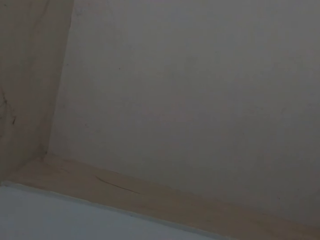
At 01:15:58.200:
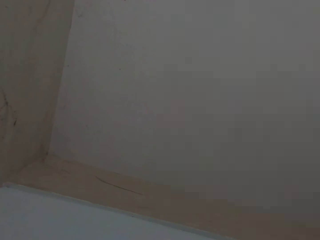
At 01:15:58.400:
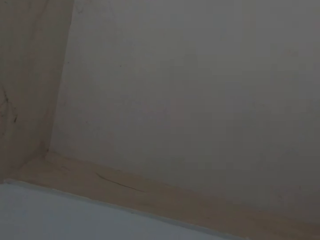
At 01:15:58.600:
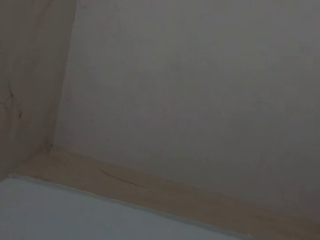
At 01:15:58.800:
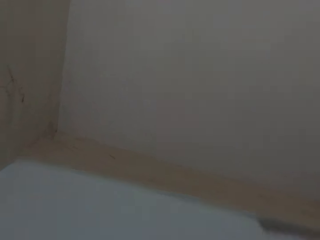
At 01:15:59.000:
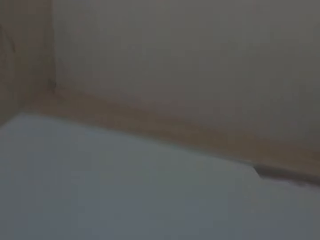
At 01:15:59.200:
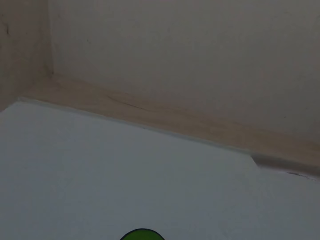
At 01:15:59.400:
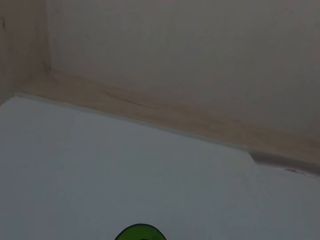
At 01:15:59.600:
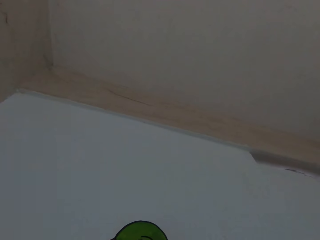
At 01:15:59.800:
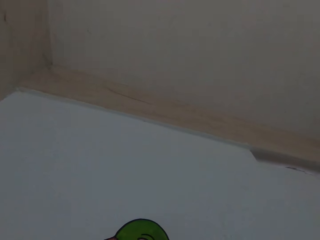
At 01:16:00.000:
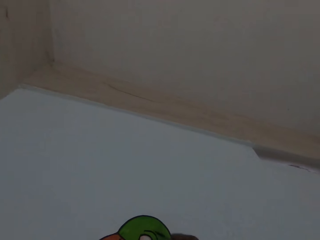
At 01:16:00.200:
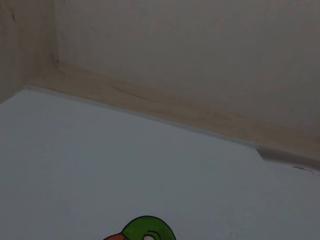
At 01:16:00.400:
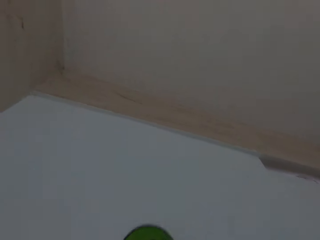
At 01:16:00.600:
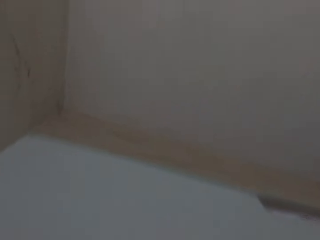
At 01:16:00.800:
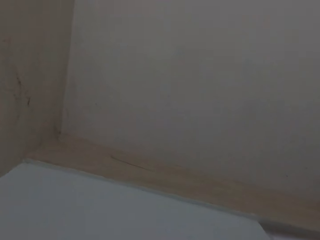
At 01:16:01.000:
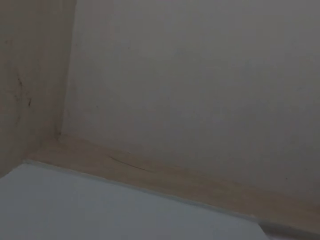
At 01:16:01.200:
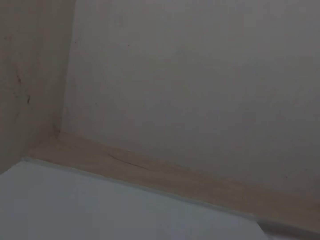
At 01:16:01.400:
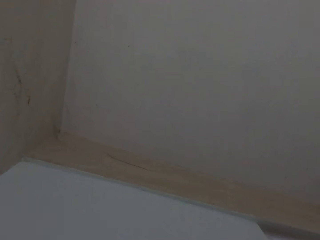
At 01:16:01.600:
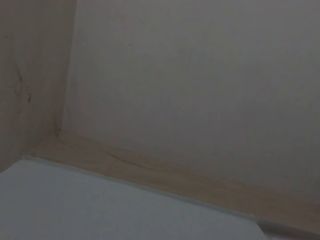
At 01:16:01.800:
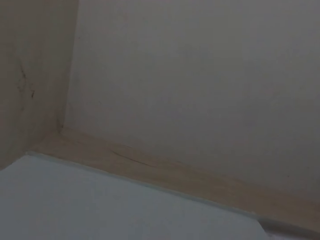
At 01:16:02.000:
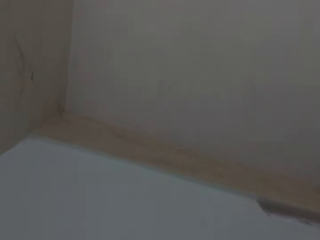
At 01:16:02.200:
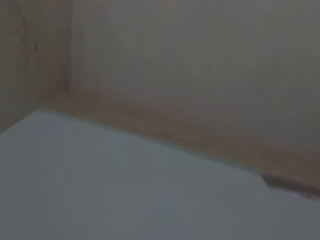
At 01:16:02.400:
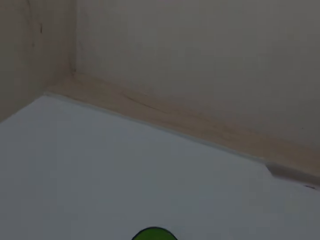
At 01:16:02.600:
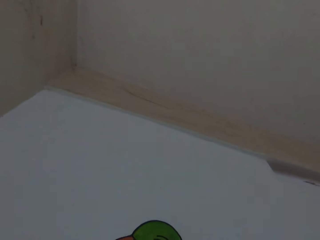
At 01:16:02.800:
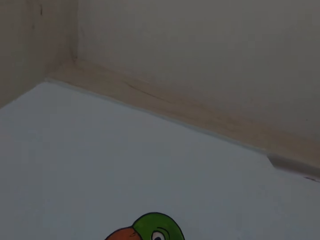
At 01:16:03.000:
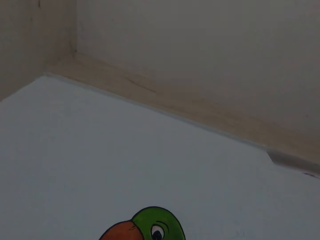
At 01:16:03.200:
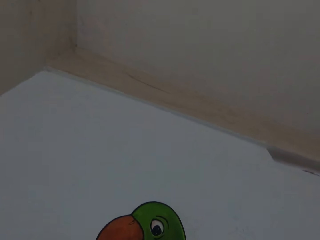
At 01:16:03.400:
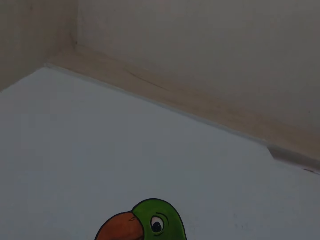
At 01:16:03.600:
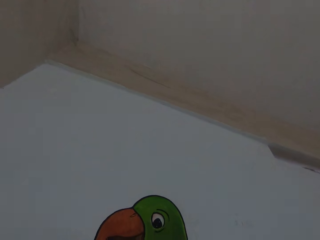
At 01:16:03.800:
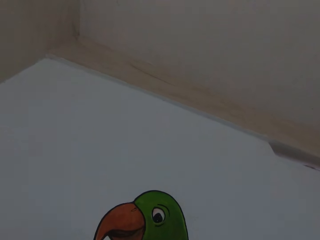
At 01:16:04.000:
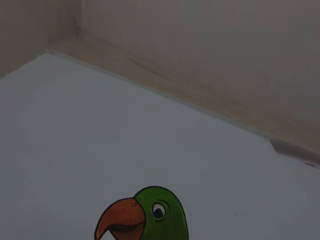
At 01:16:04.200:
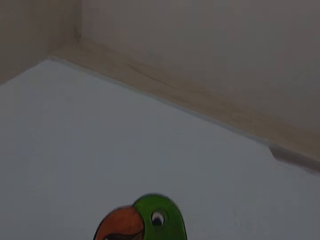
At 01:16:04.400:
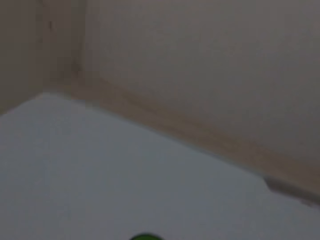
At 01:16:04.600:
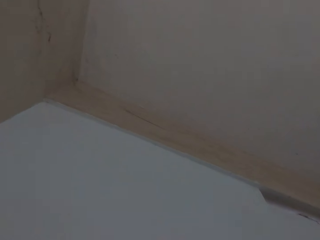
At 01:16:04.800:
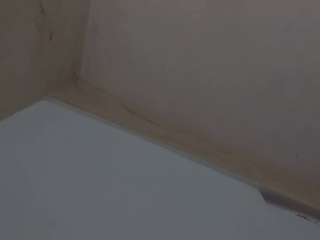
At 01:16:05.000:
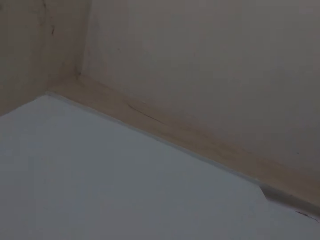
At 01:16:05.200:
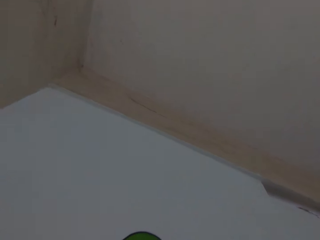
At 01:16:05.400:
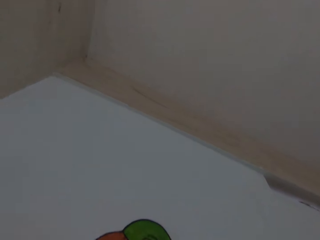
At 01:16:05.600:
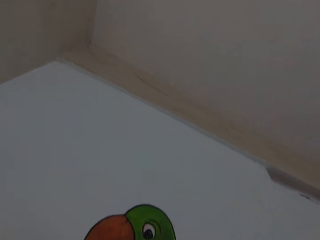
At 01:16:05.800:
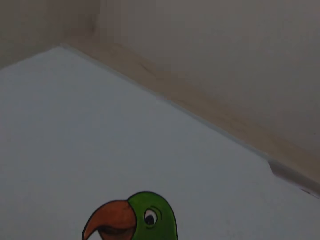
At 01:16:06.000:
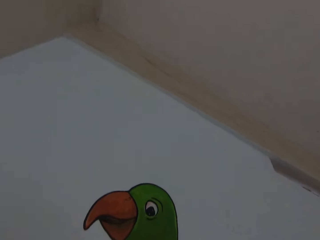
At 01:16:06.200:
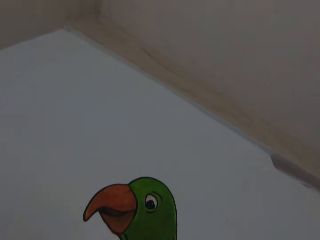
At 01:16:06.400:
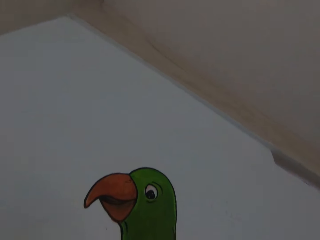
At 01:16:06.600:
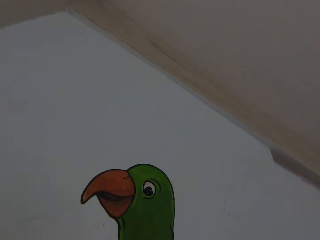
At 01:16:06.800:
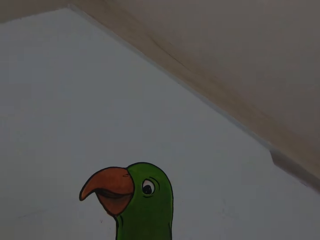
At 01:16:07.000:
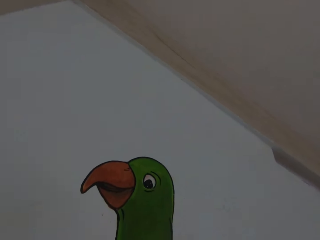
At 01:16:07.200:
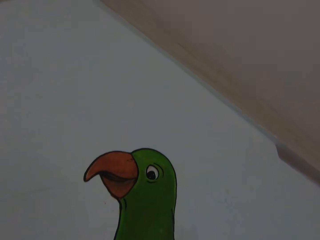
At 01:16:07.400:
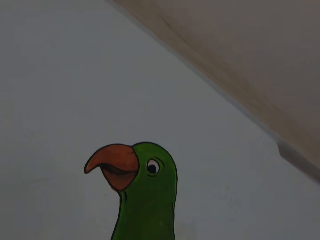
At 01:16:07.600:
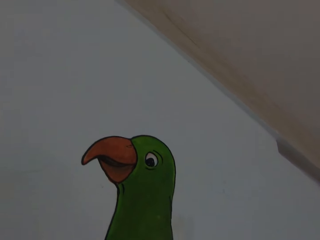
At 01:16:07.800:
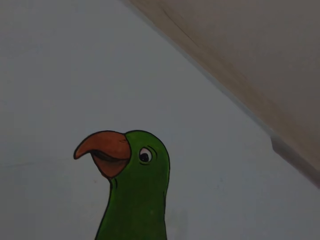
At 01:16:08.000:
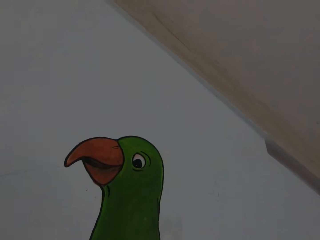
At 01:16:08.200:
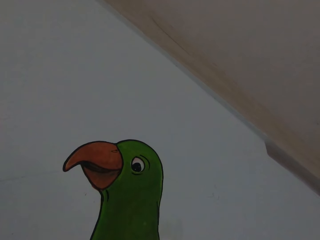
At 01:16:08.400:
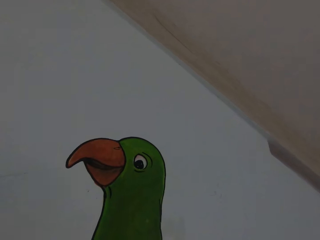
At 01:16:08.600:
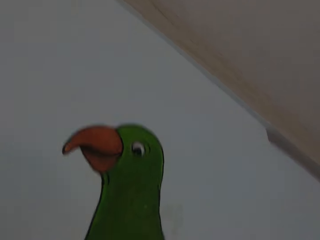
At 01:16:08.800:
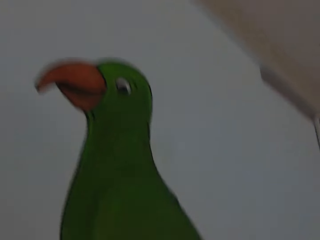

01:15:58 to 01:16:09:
The camera wearer paints a wall with a paintbrush in his right hand.

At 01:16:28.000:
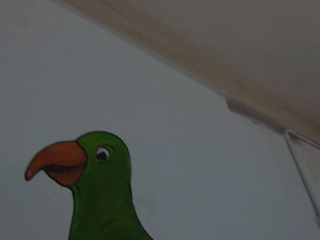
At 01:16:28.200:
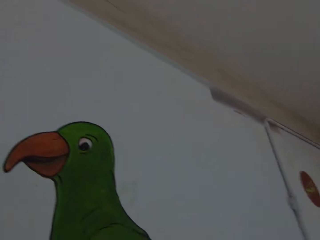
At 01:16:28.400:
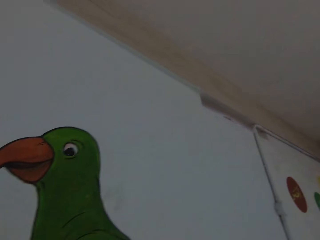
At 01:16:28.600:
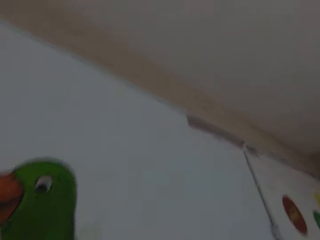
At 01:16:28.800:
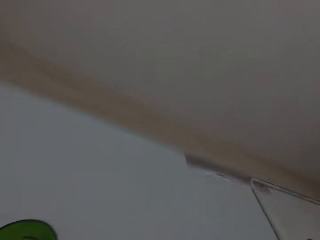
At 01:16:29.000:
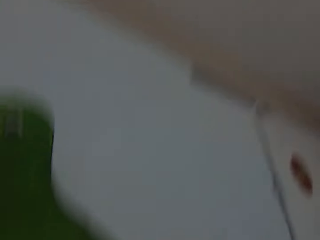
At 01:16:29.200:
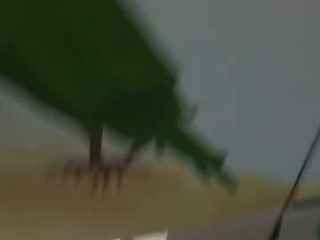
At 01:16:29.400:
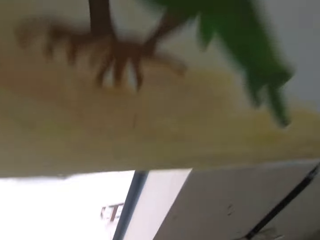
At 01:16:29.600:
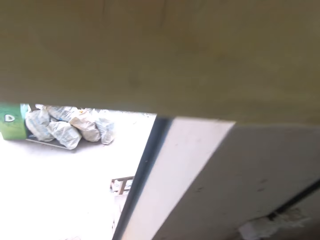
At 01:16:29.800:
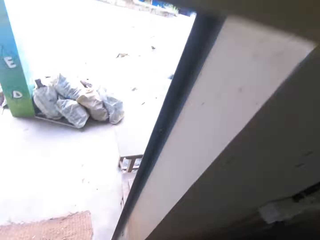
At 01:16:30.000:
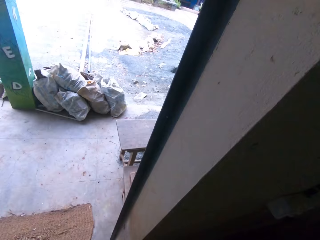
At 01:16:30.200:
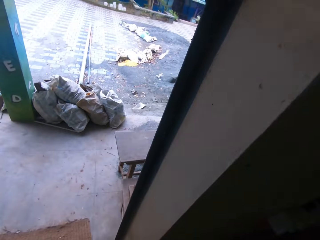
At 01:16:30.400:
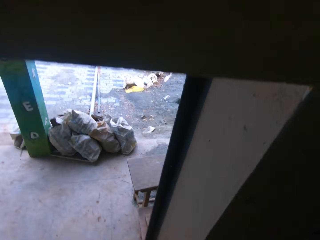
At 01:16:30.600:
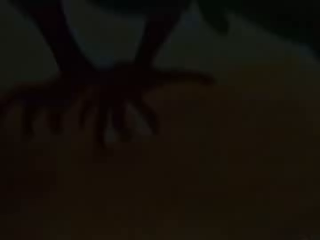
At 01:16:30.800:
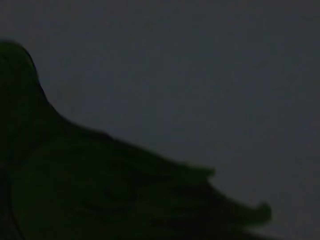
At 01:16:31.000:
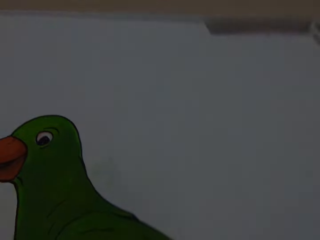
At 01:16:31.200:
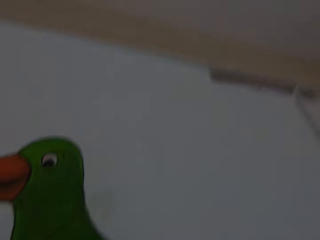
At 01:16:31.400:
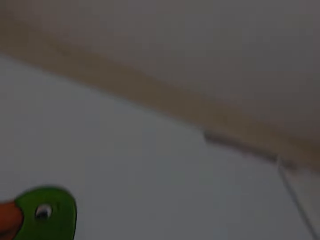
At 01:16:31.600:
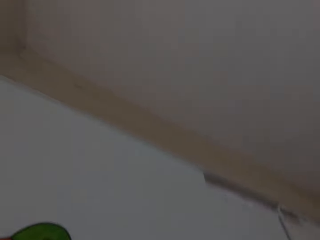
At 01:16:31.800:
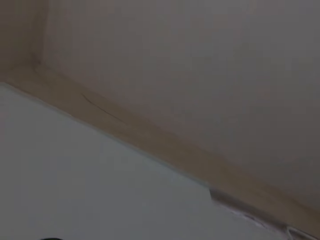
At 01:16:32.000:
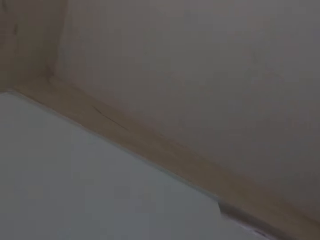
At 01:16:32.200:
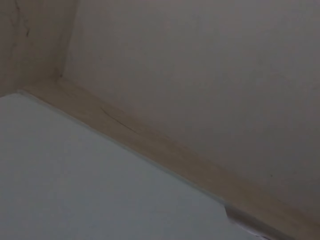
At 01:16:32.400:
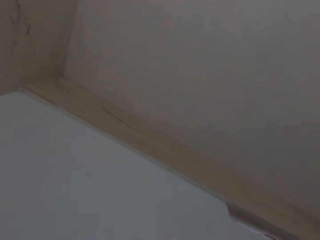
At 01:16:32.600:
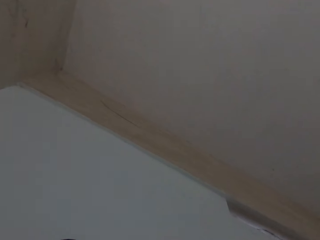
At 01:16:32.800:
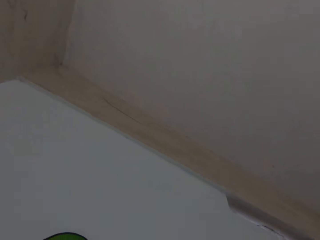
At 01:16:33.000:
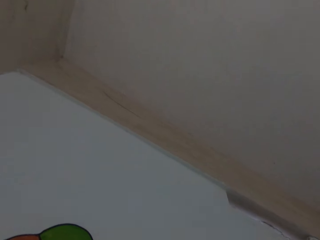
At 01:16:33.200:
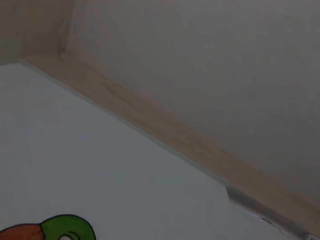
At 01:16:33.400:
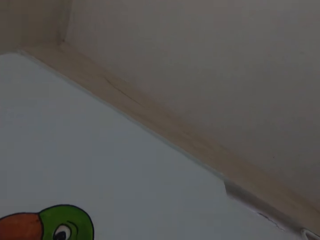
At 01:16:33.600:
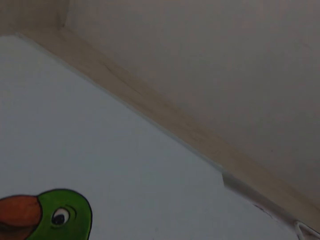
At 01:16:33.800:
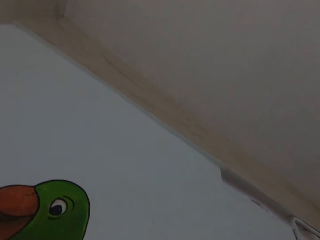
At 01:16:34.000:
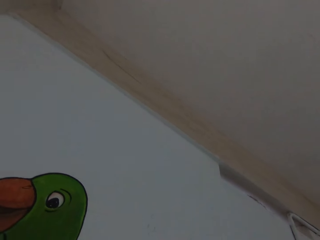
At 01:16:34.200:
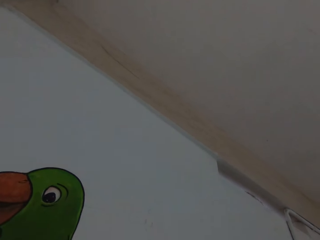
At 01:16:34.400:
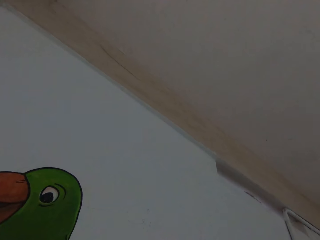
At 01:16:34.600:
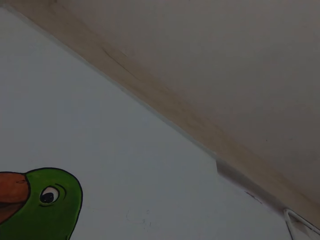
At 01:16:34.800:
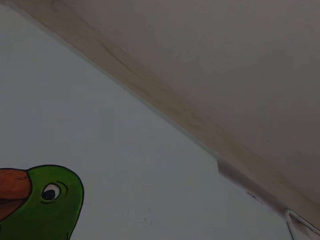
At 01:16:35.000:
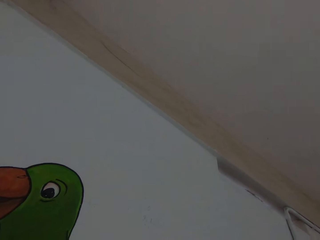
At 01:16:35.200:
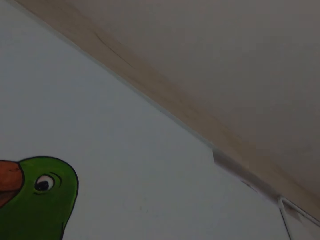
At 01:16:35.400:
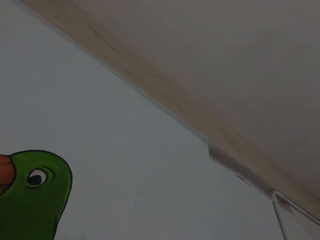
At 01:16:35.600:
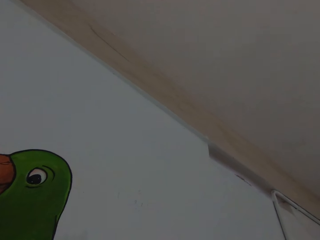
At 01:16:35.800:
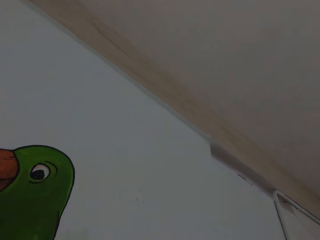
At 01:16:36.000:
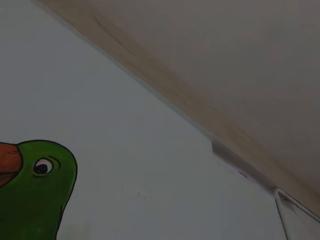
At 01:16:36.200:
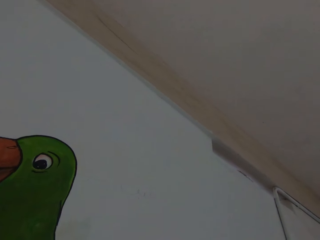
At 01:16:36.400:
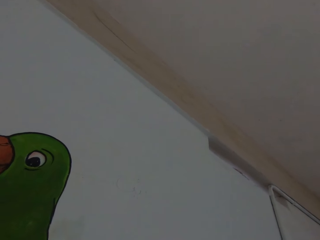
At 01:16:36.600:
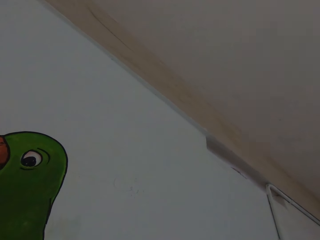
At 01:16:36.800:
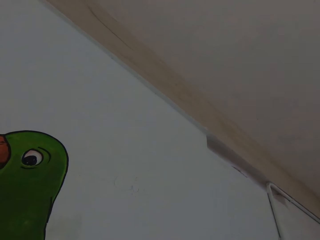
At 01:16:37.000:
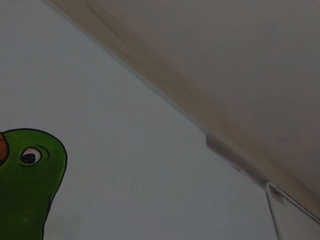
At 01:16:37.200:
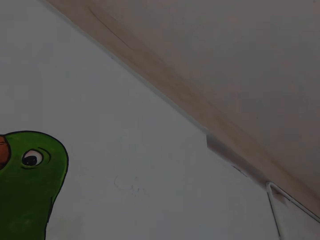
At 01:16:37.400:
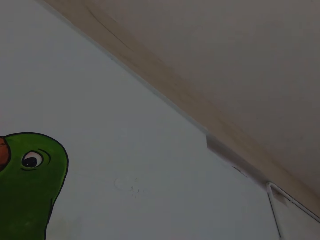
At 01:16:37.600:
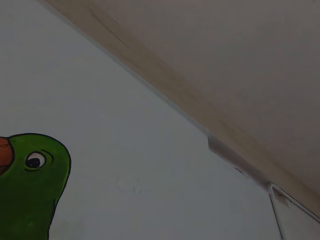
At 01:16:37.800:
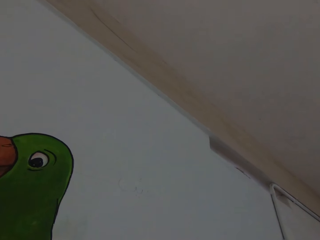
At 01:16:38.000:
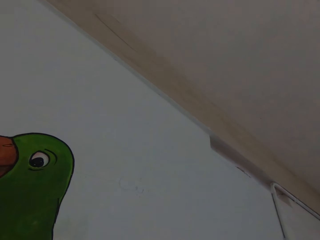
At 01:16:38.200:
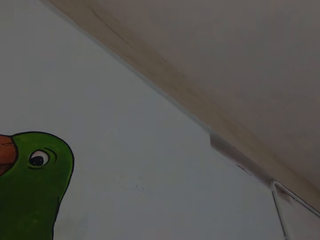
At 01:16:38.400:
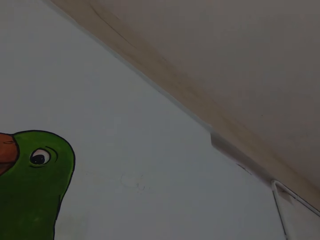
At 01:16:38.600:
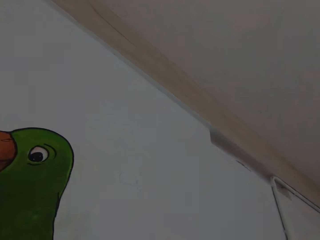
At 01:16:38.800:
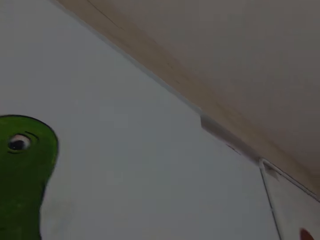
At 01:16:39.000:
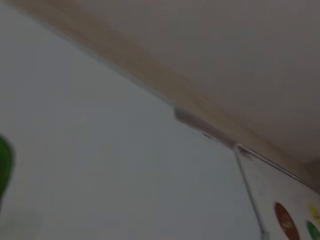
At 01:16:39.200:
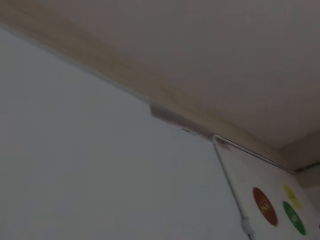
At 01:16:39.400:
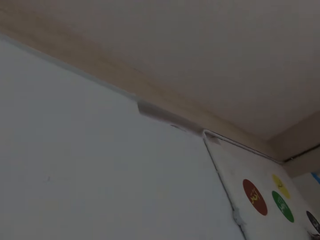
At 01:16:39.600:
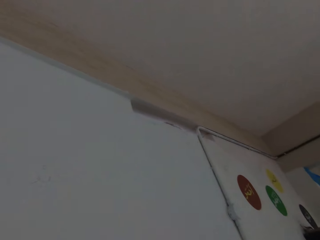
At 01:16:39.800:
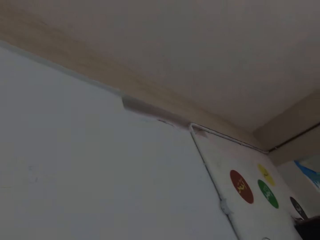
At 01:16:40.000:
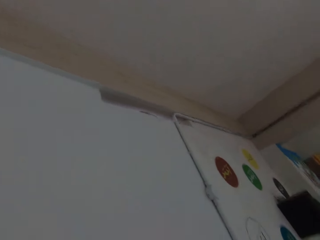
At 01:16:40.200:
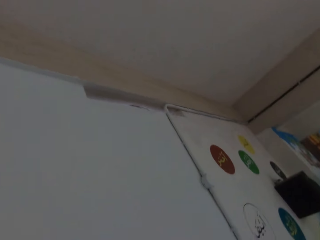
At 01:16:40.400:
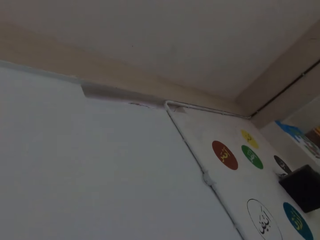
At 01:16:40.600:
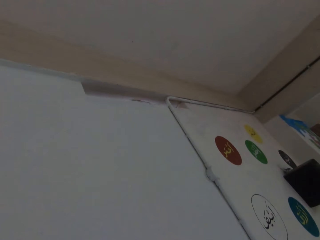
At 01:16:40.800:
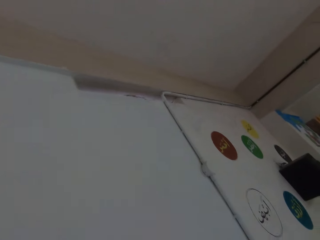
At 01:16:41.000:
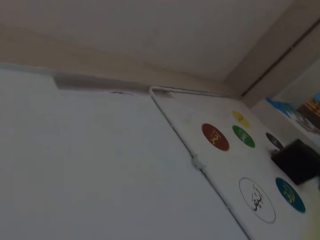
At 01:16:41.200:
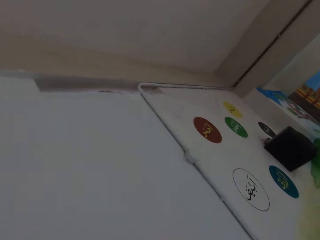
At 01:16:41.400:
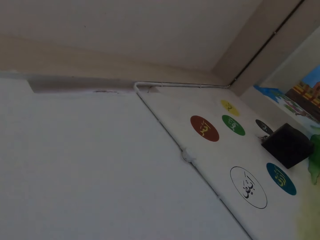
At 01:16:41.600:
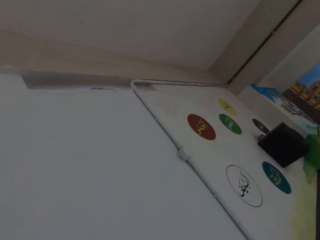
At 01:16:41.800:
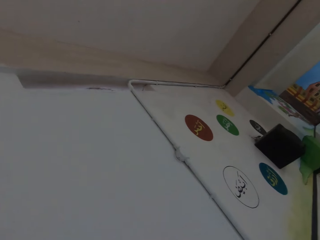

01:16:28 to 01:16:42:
The camera wearer looks outside through an open door. They look at a drawing and paint the drawing.
